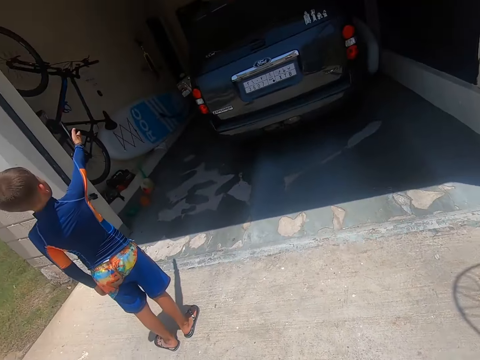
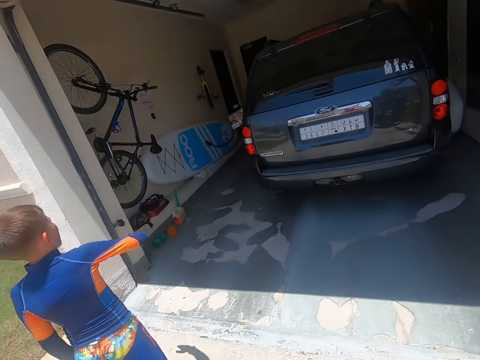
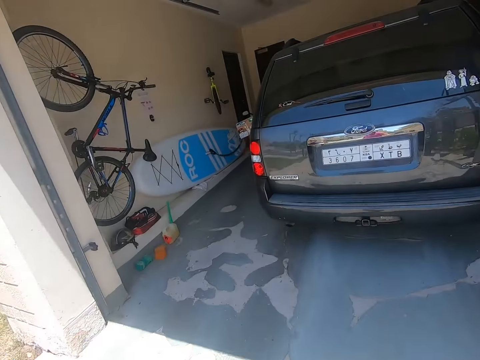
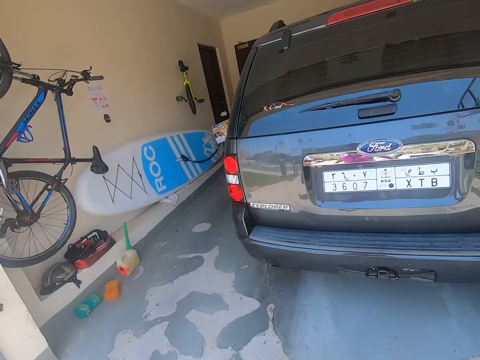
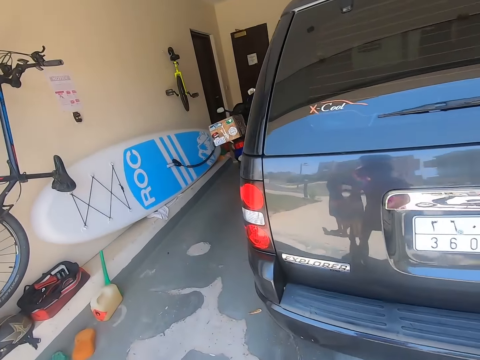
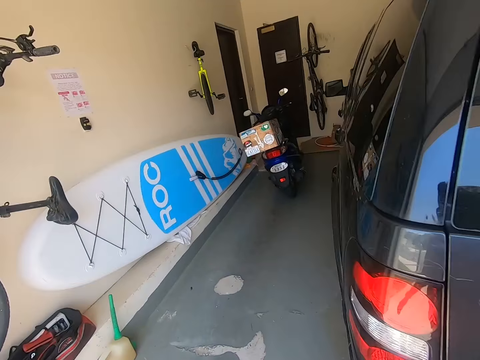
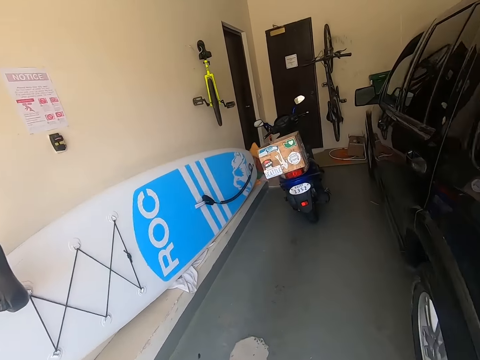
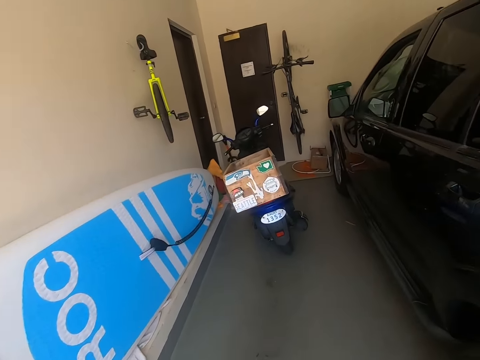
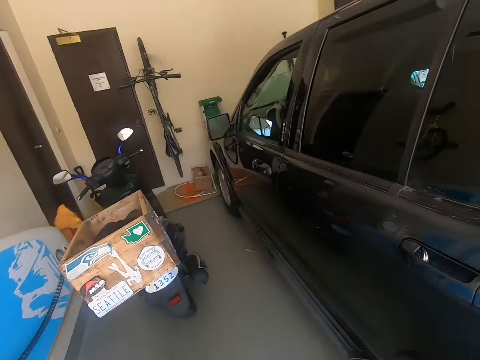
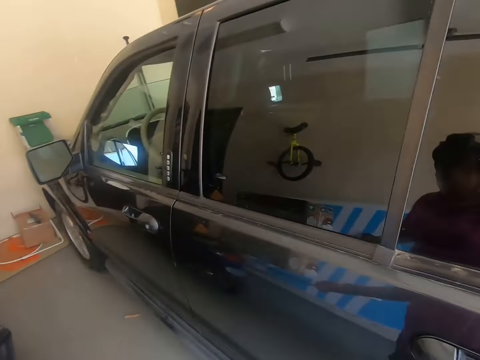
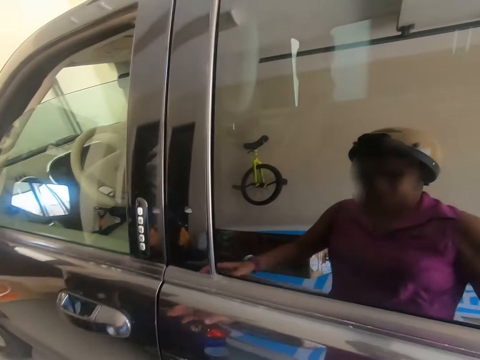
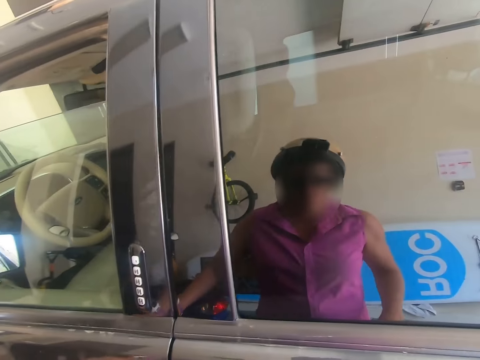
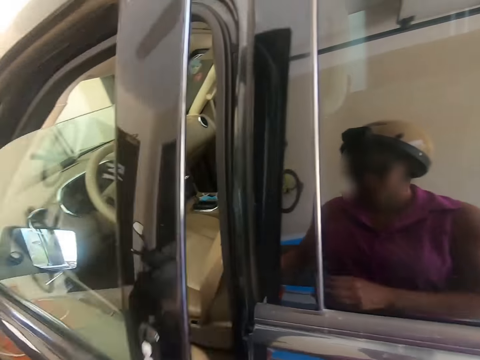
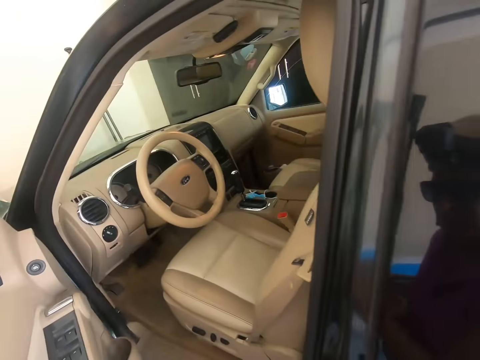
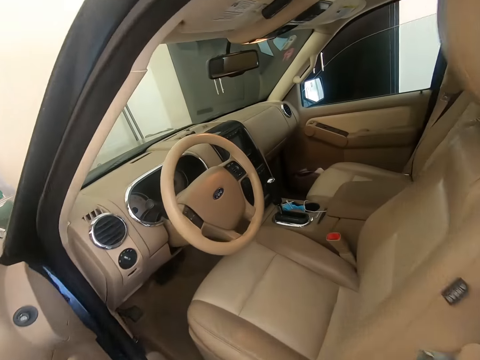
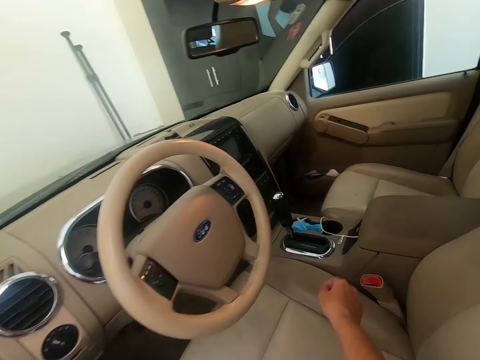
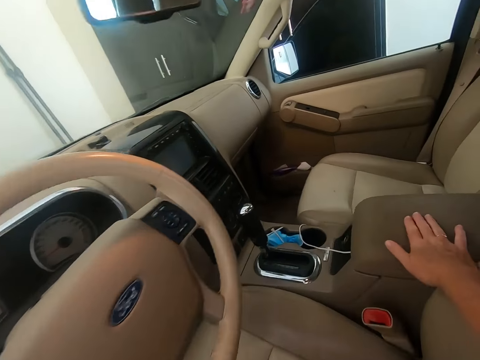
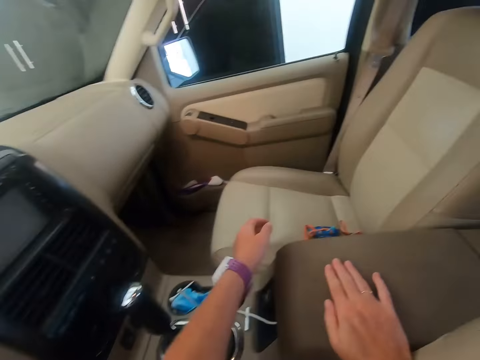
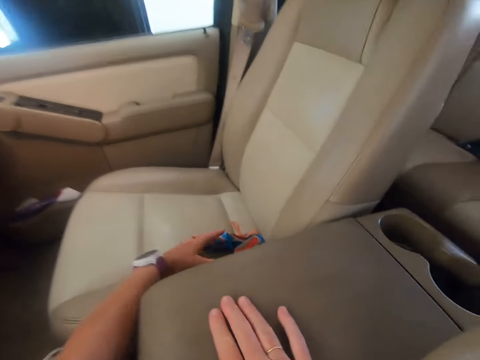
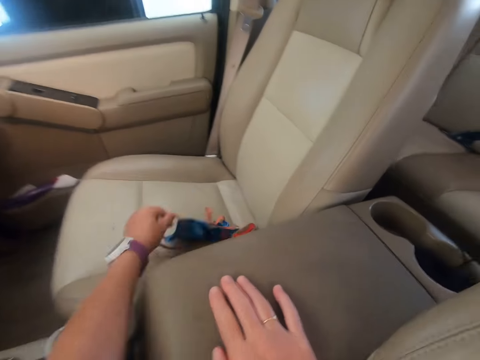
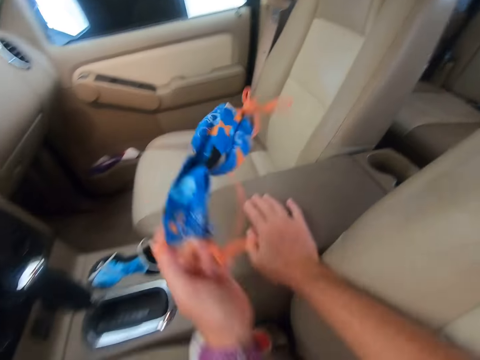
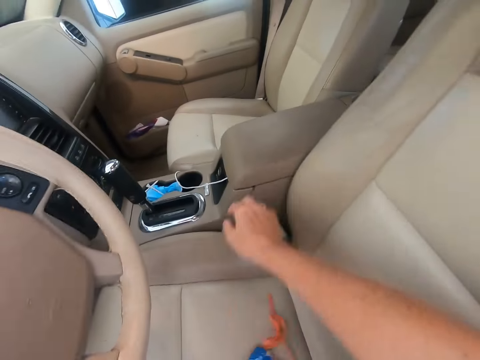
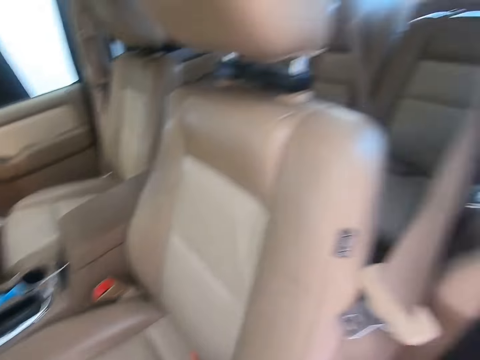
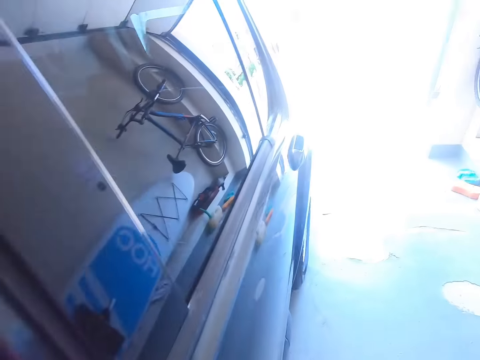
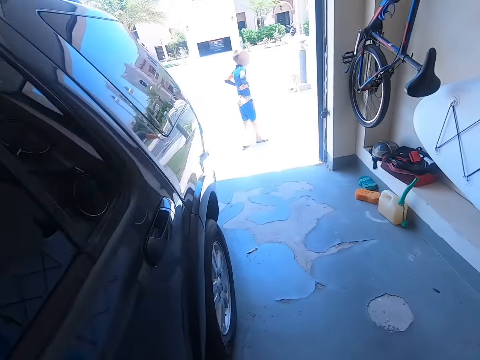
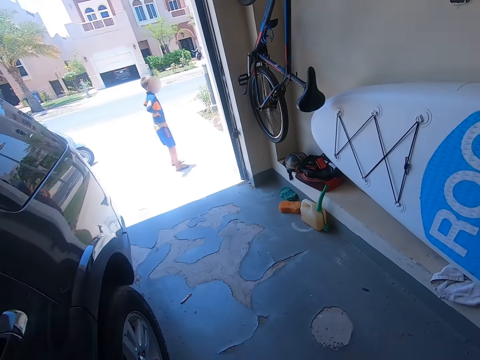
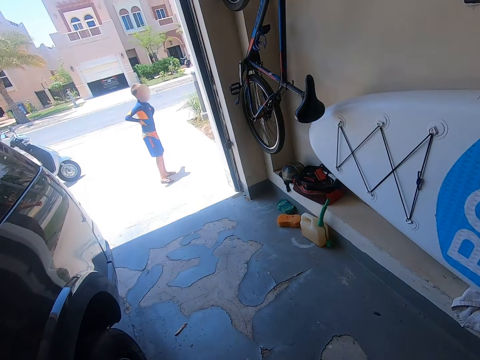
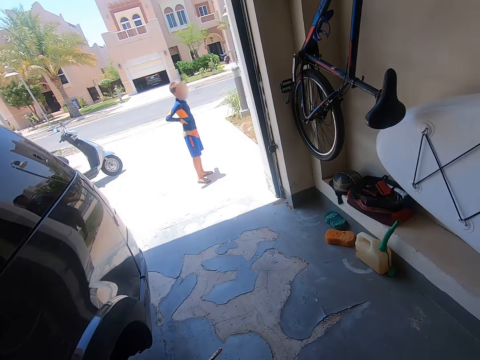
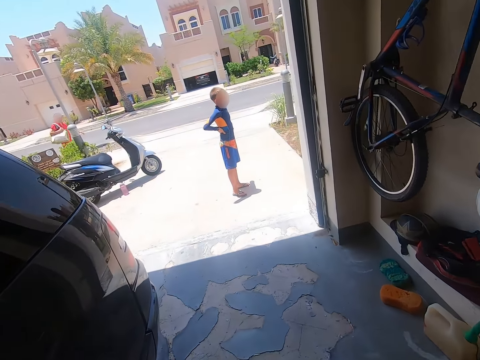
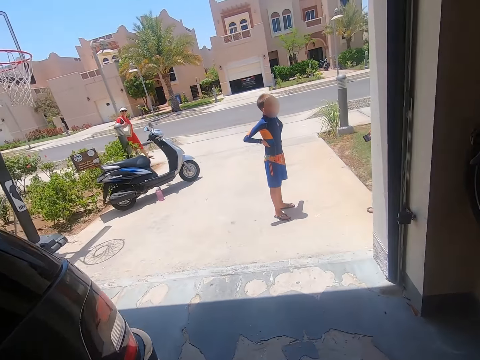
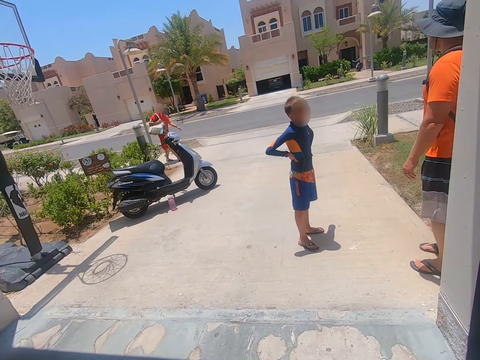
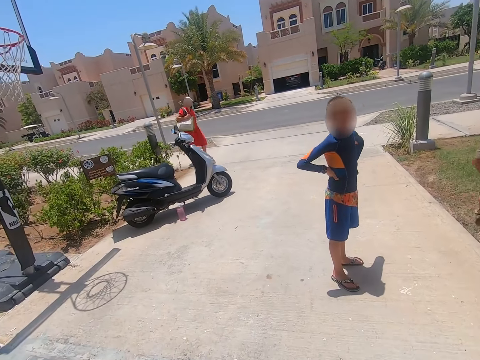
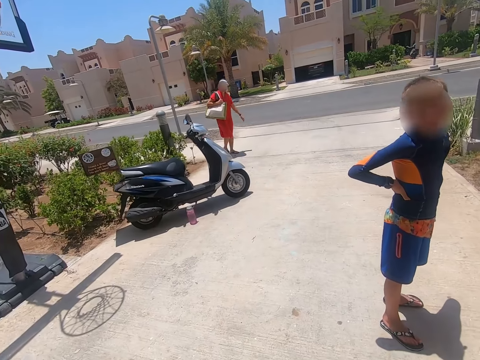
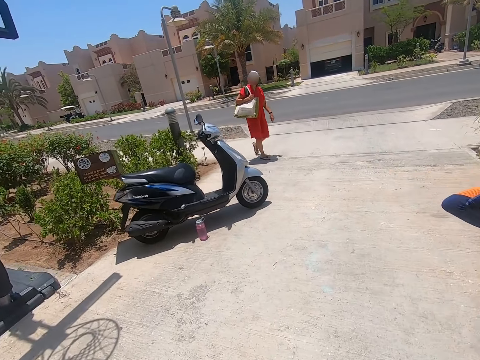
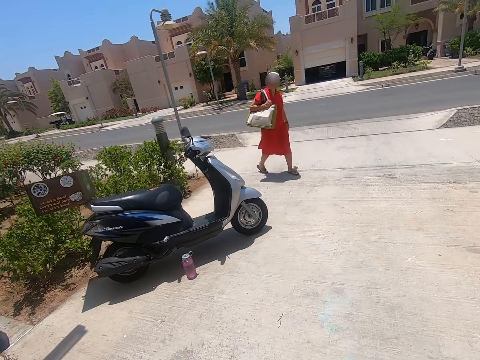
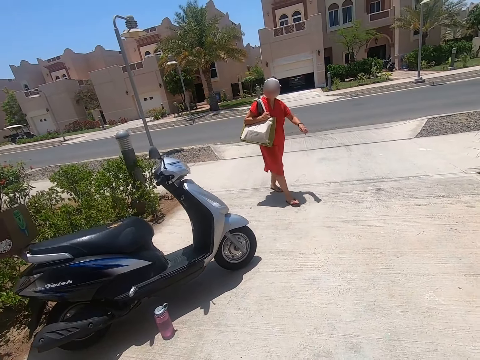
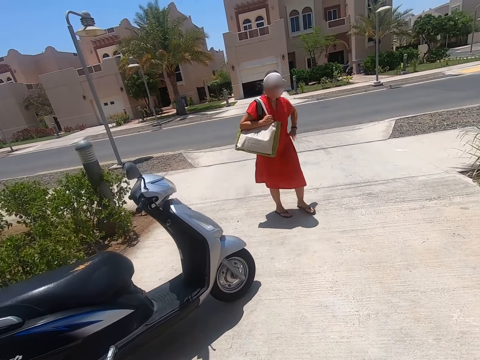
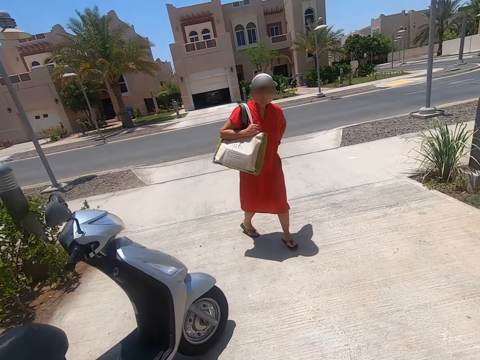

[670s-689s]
The camera wearer walks. They get into the garage. They open the car door. They get in the car. They grab a swim suit. They walk out of the garage.

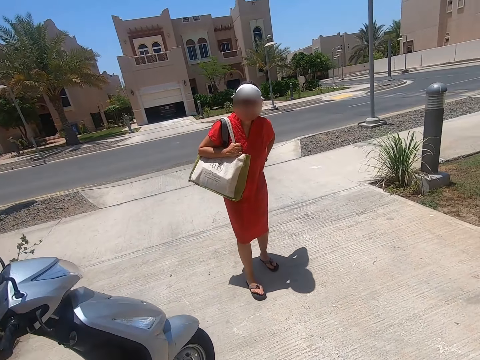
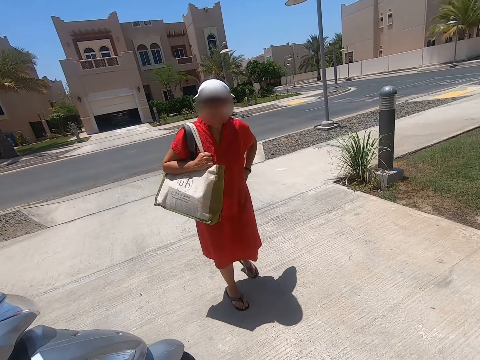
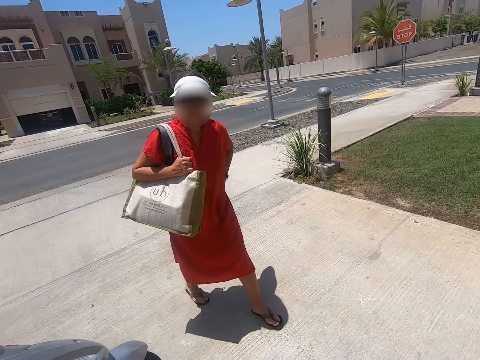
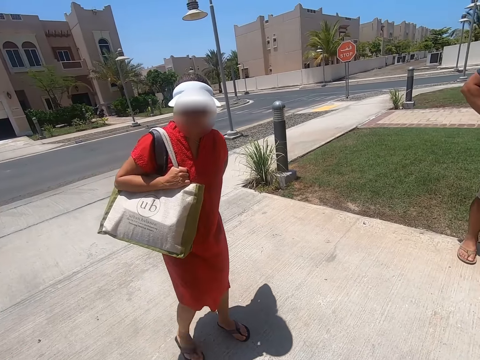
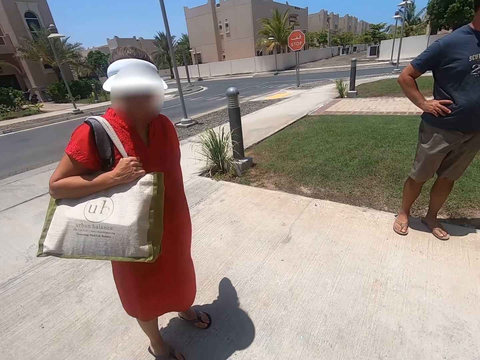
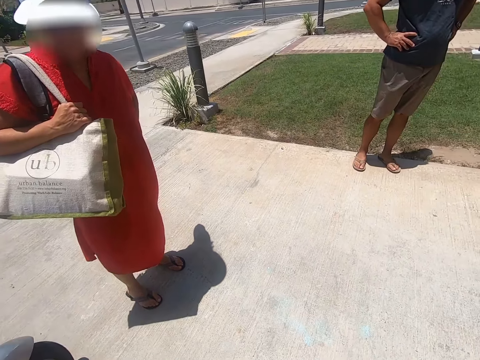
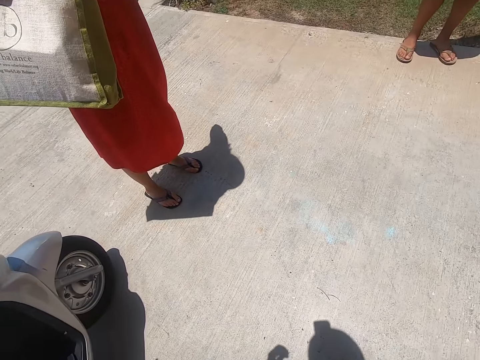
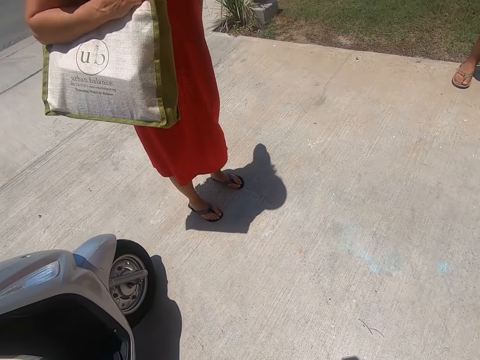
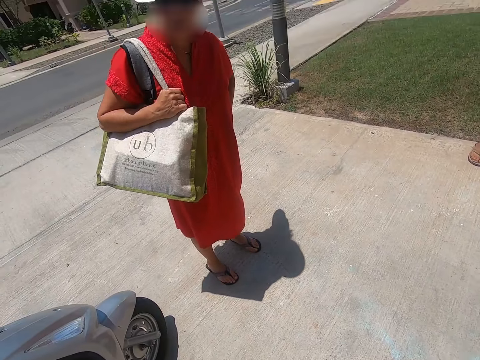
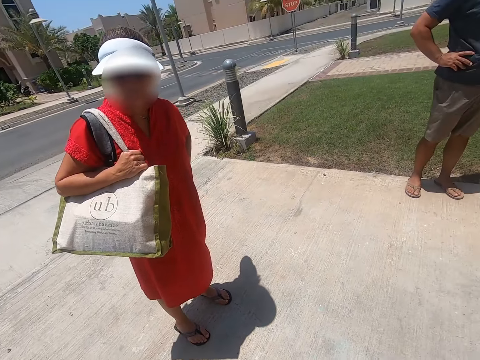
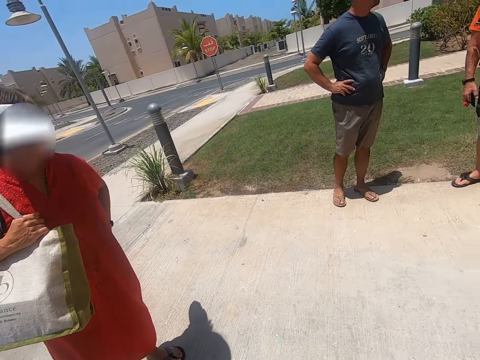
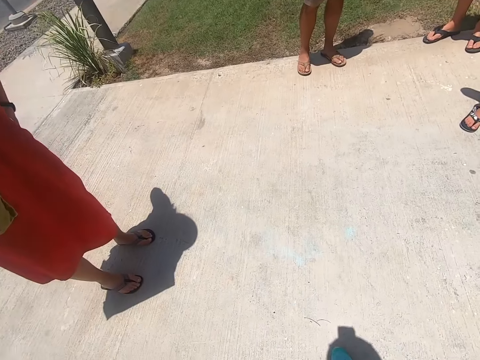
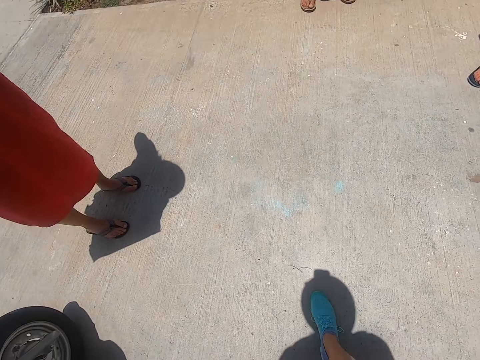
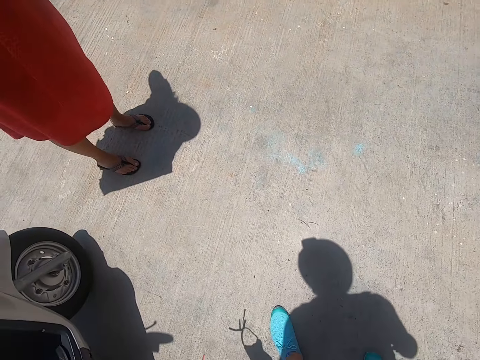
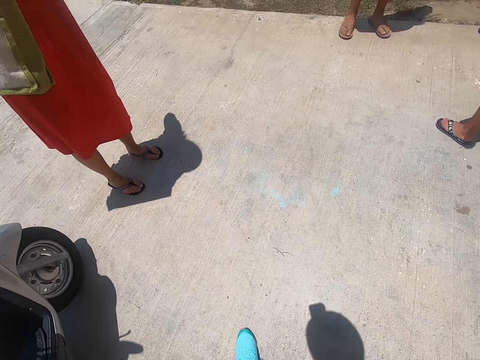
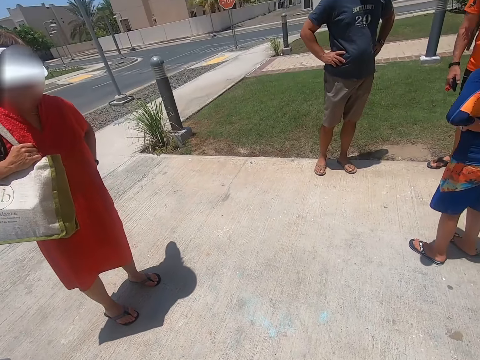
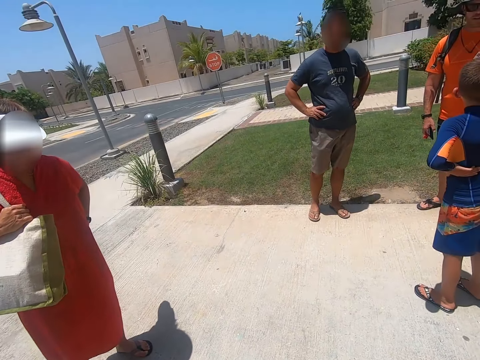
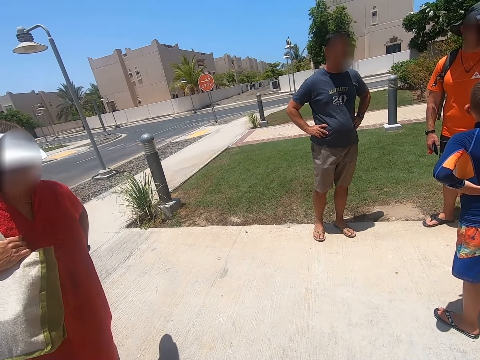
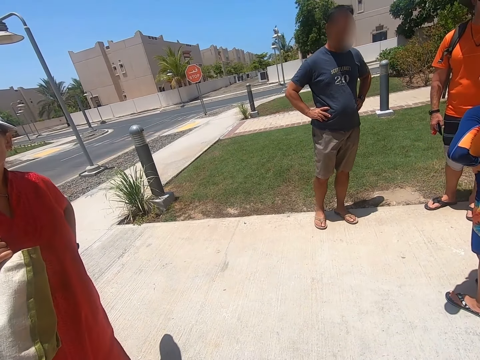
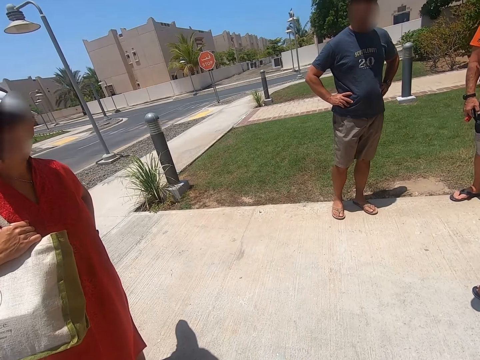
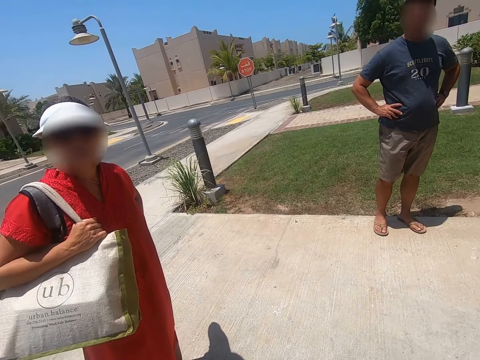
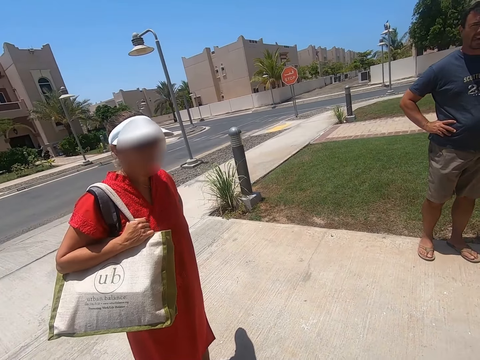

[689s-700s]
The camera wearer dialogues with a woman.
